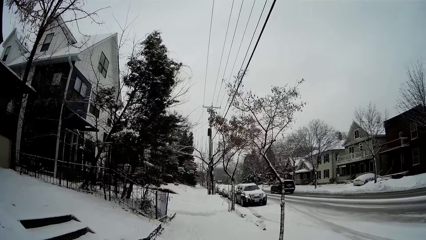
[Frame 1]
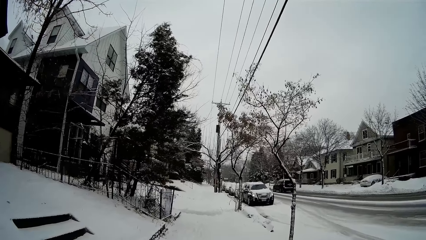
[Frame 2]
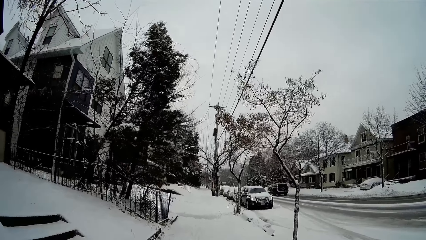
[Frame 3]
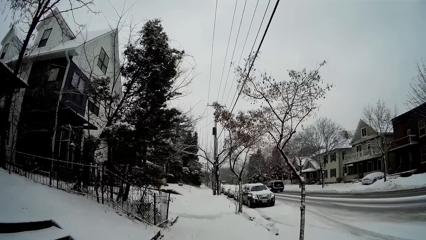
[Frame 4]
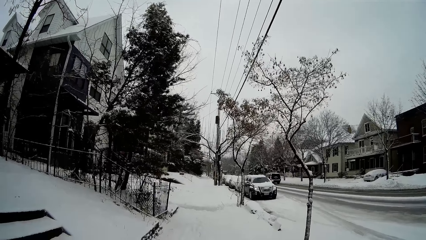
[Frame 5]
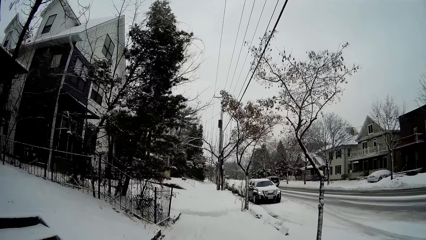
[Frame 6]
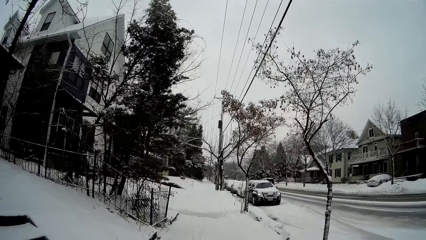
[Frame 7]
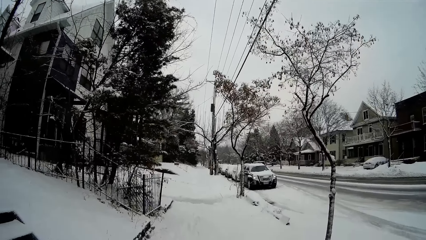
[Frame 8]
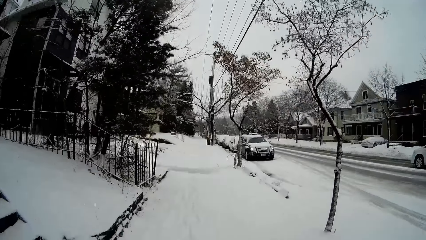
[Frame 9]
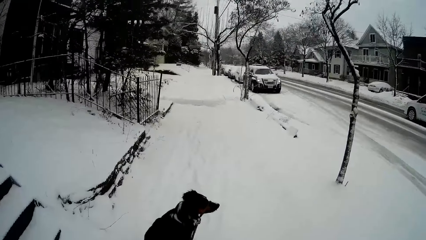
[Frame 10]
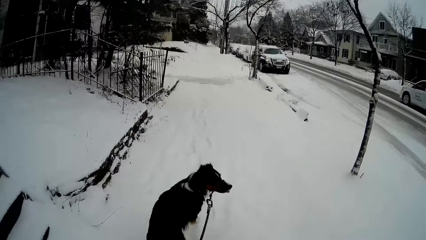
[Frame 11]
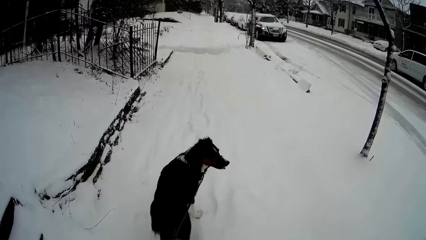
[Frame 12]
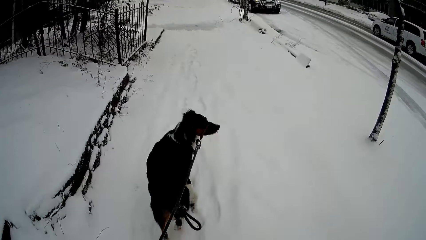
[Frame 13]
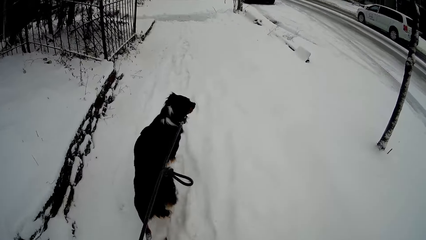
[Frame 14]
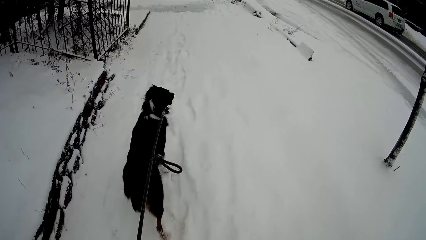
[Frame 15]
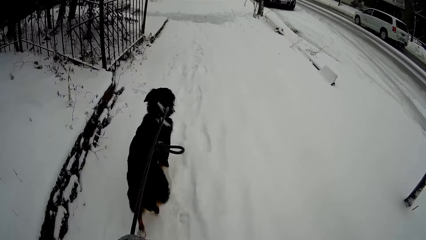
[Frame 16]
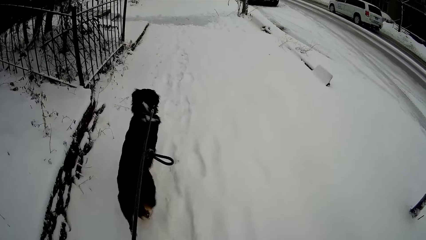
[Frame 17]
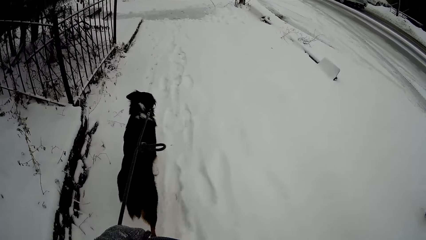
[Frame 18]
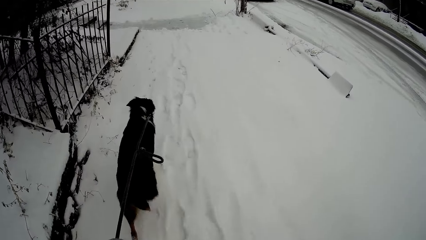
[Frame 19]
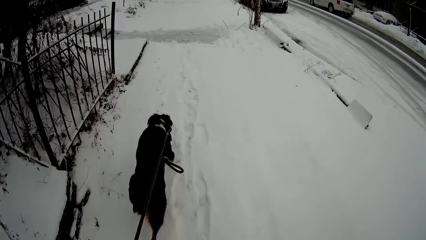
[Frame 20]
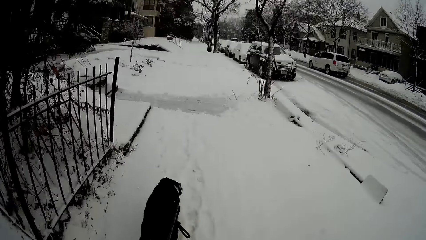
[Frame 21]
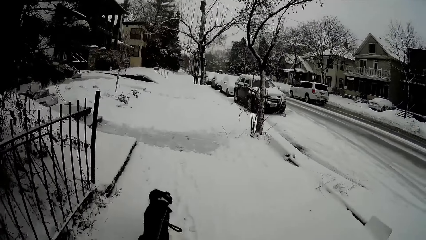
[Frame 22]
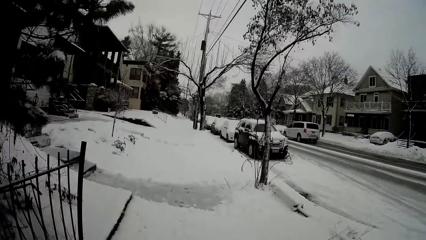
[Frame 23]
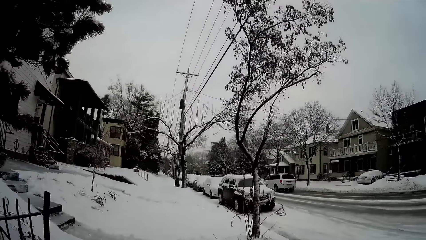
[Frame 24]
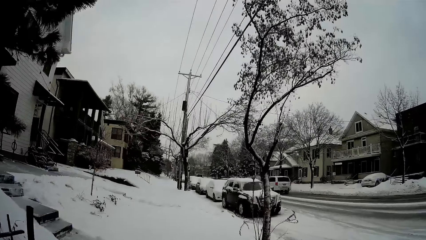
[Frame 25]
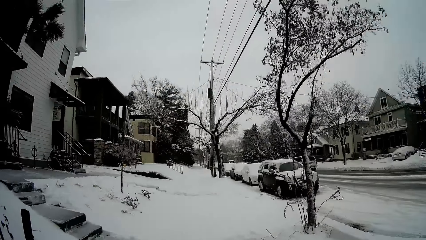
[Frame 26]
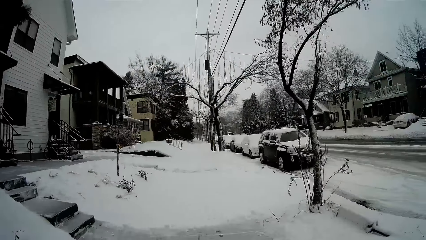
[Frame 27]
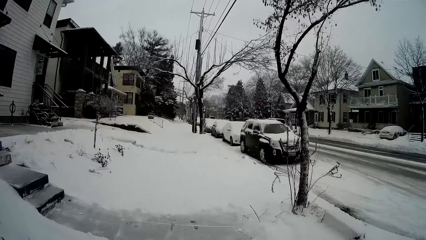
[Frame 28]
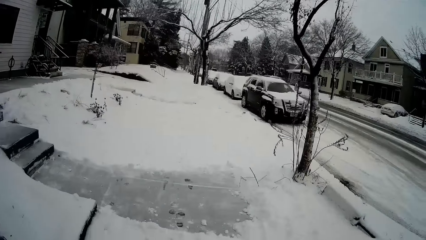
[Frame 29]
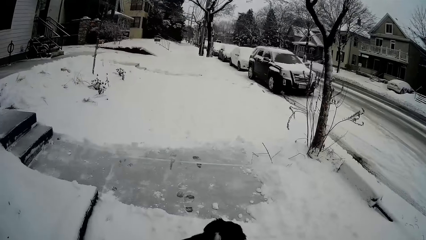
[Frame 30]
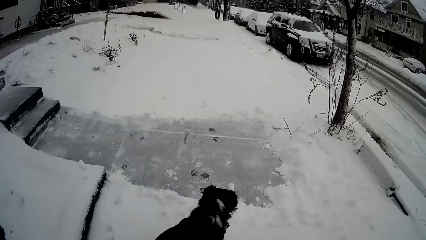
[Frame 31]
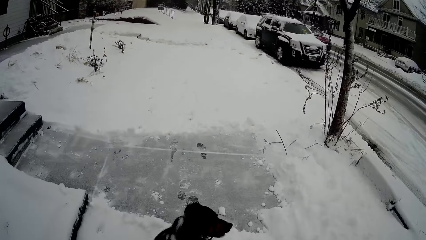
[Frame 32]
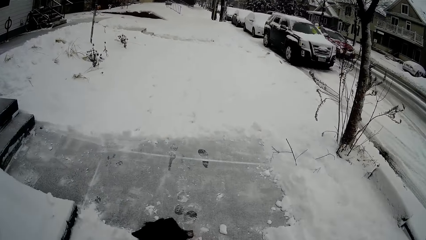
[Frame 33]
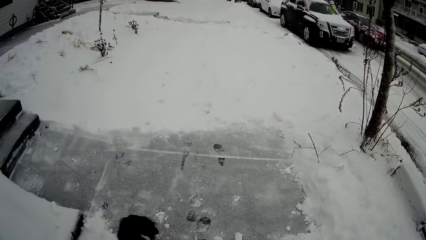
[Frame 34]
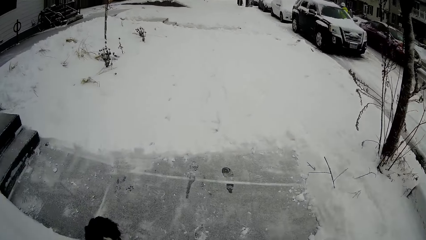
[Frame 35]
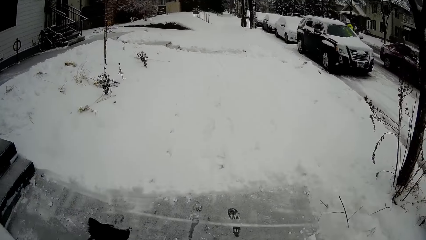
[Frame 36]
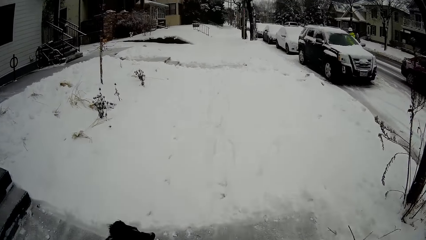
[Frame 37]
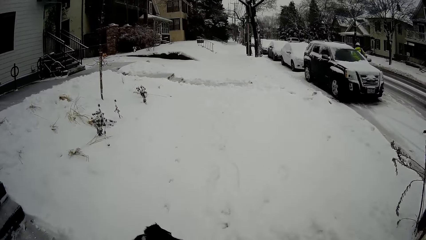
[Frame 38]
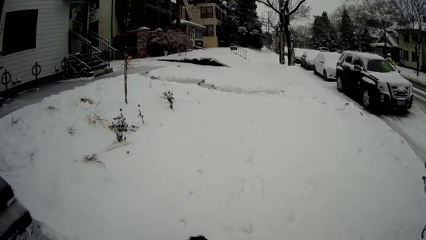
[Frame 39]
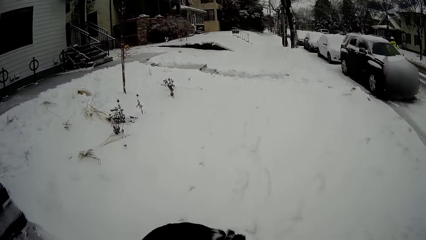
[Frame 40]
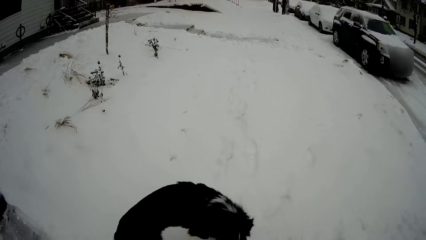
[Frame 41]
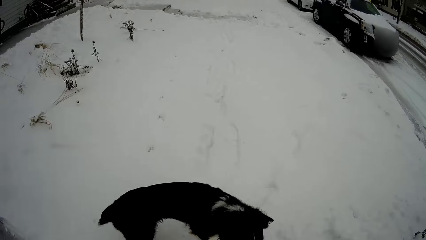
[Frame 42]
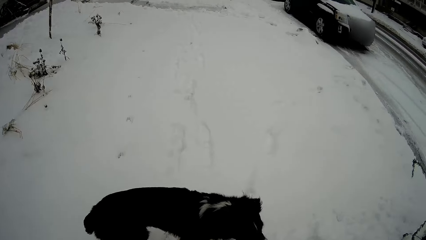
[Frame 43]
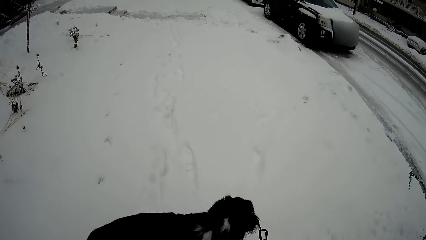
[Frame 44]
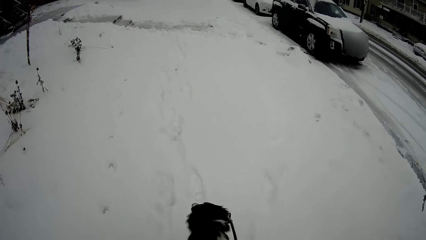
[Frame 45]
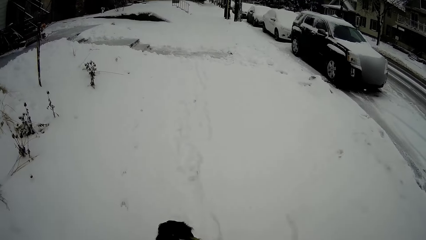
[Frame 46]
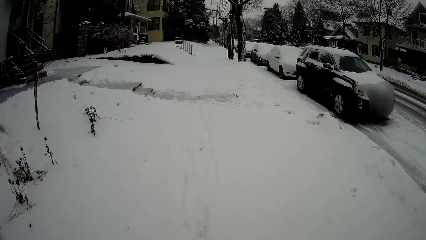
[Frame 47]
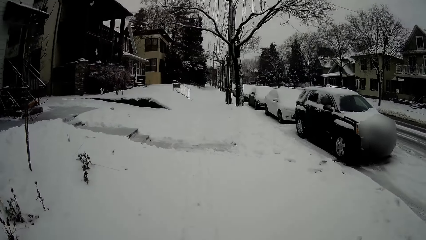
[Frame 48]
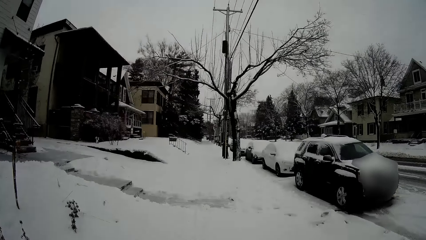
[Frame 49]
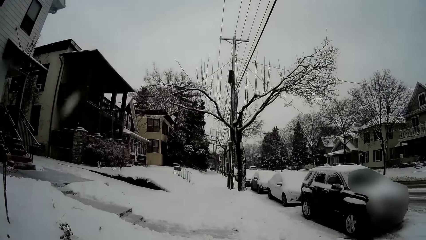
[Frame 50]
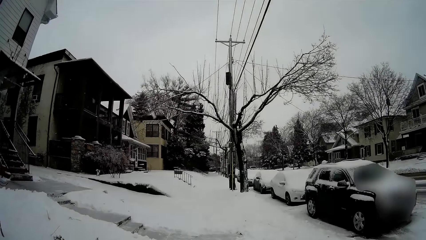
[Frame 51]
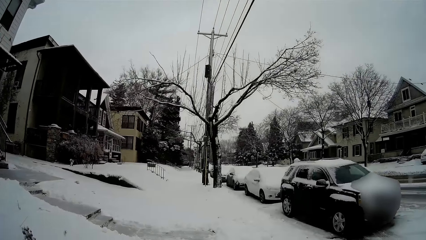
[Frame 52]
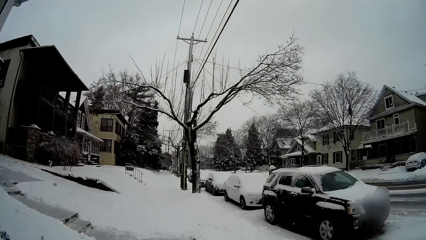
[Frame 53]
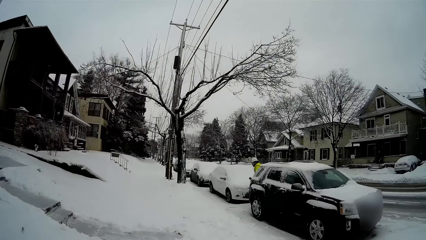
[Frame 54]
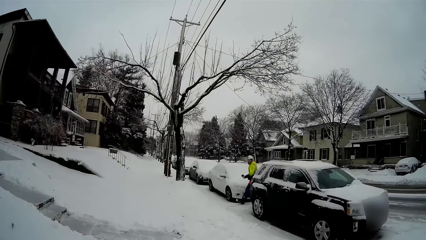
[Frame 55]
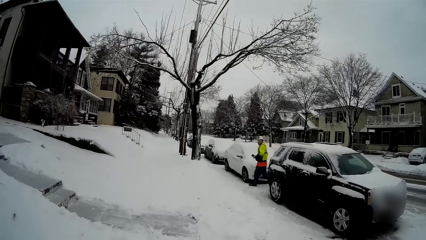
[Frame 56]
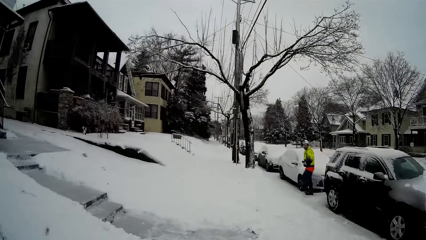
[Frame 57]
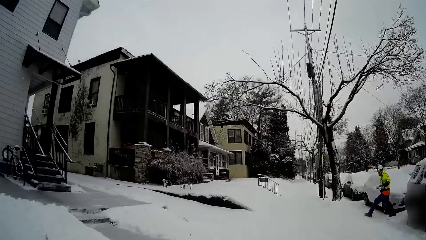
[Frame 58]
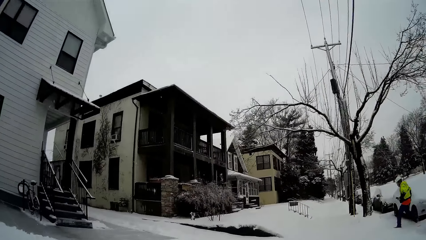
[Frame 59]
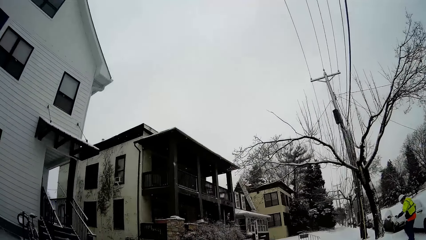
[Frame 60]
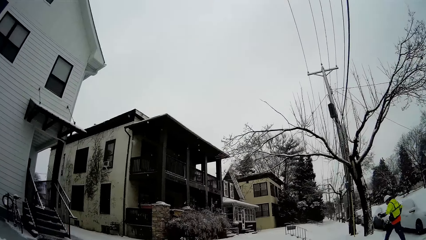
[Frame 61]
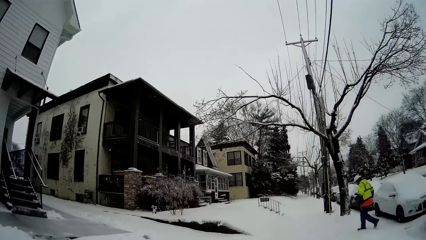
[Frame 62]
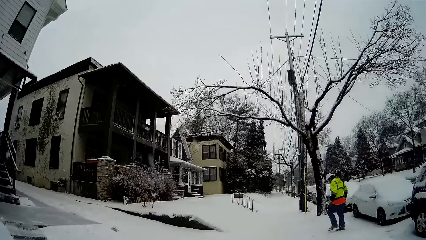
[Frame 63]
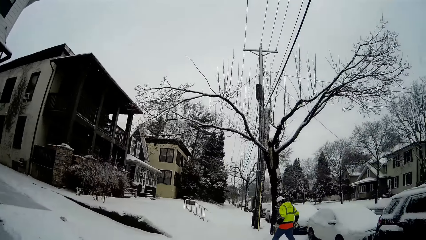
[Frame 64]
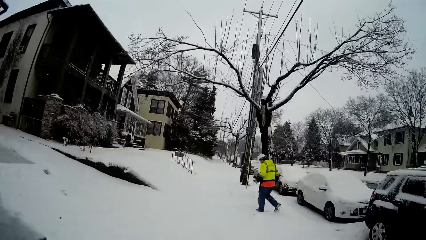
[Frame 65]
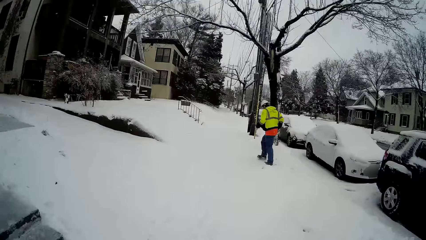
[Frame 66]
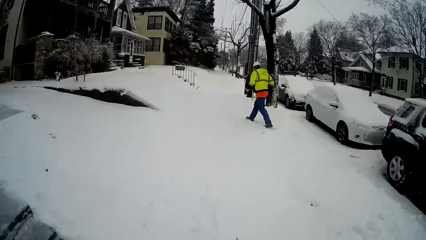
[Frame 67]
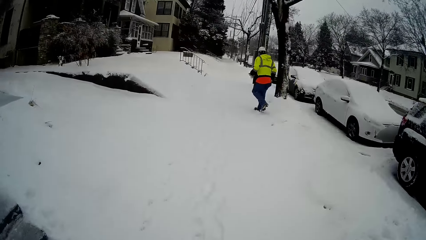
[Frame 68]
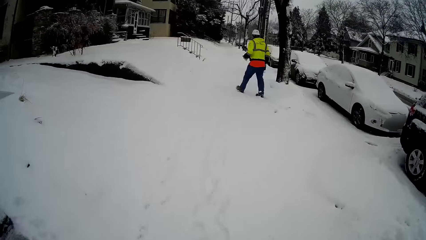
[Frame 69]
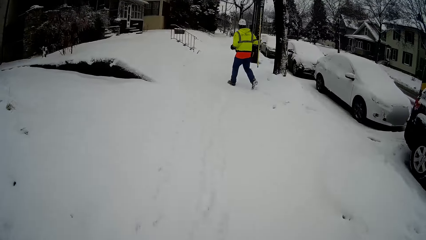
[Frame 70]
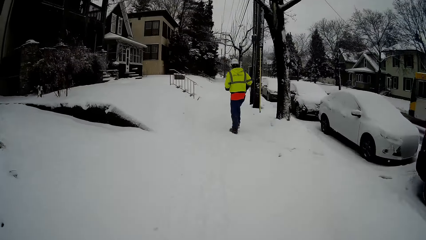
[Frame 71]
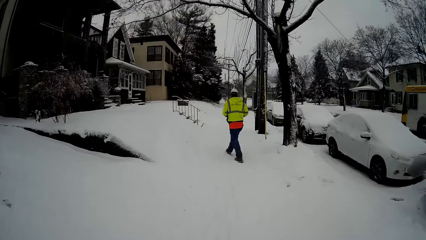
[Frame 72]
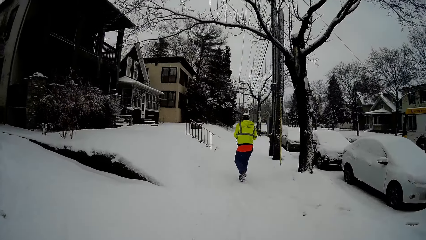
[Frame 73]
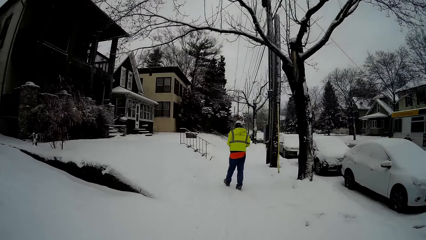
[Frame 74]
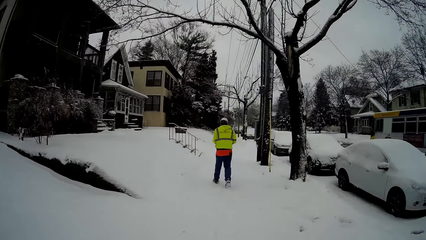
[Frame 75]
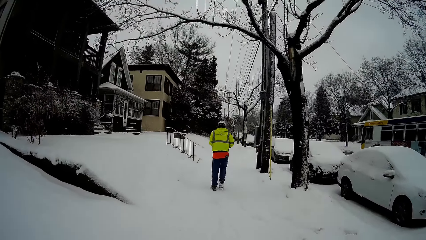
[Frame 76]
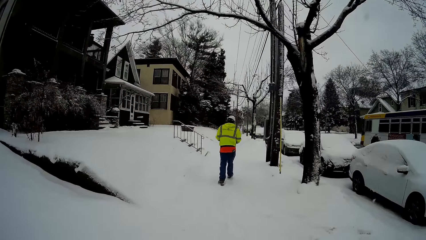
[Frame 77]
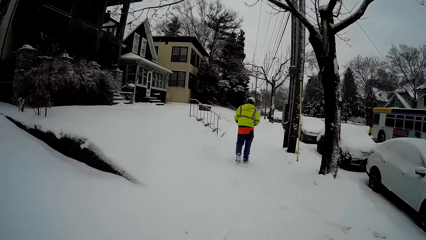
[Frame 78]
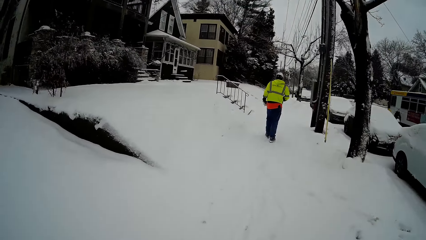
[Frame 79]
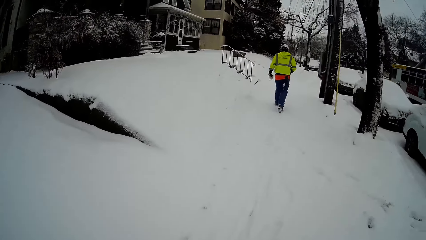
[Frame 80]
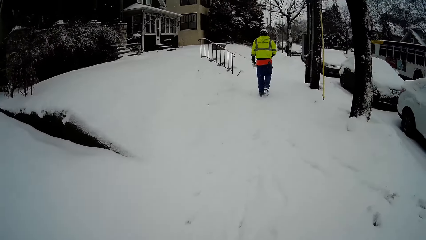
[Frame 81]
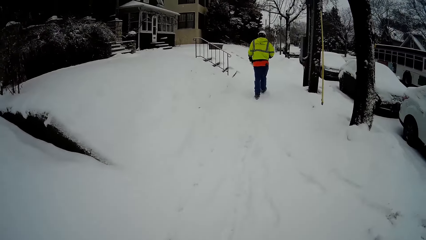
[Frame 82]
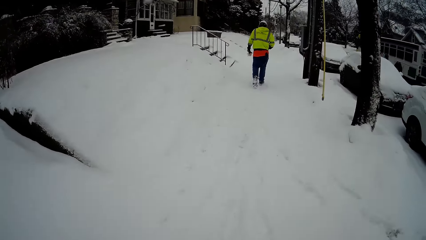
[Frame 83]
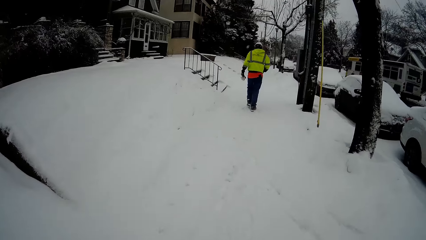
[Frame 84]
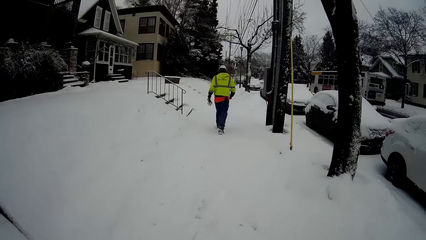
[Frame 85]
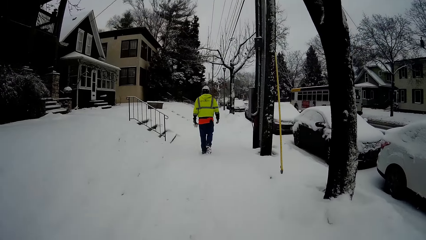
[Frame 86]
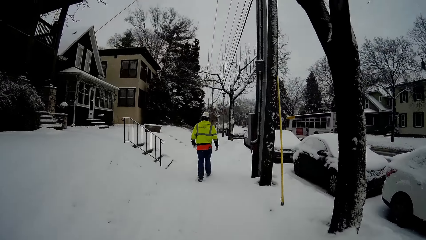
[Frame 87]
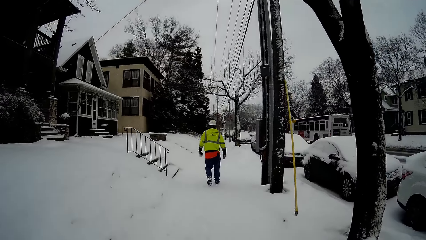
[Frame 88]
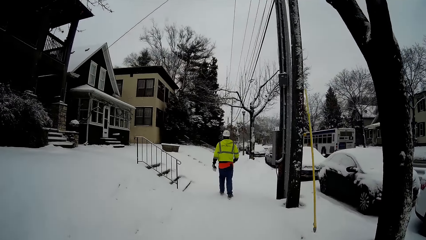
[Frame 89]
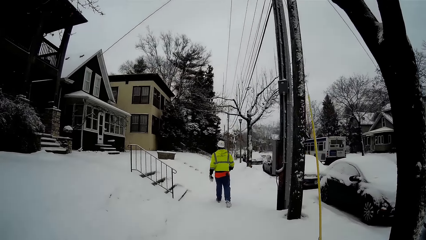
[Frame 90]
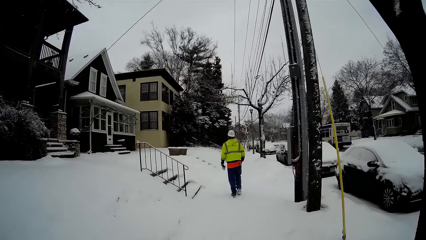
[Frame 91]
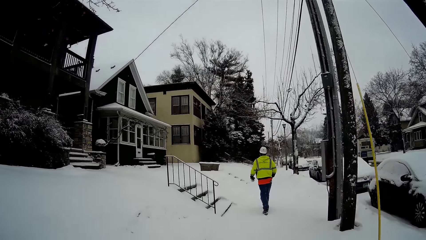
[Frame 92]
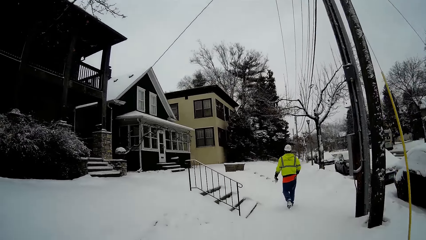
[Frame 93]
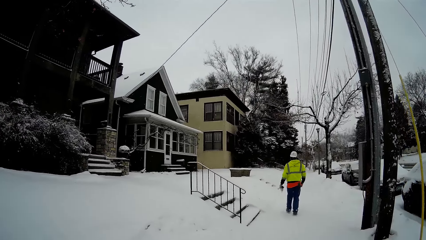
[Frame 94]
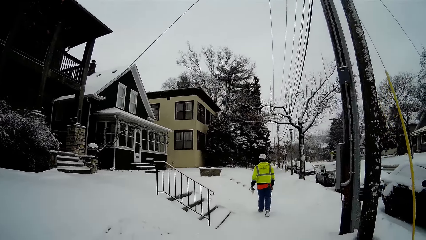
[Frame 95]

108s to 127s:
A white SUV drives by the camera wearer. A man walks onto the street in front of the camera wearer. A bus drives by the camera wearer.
